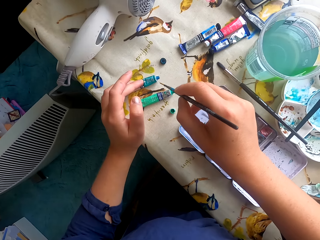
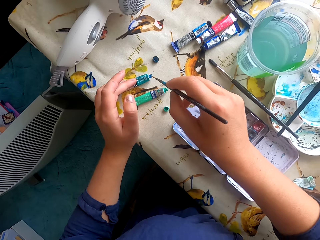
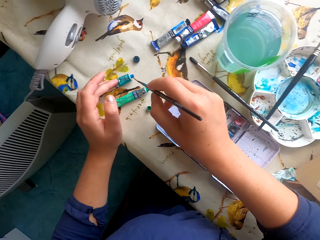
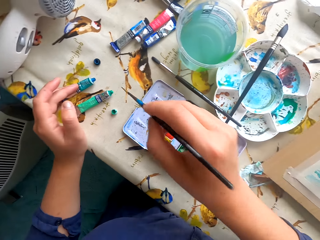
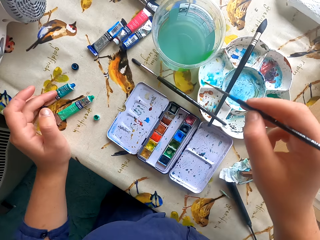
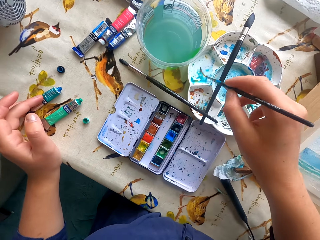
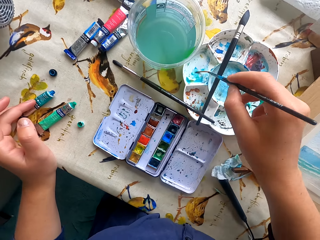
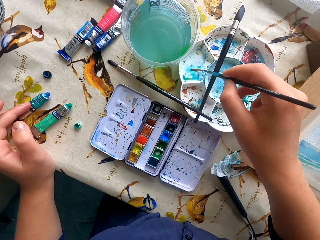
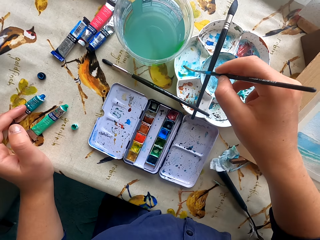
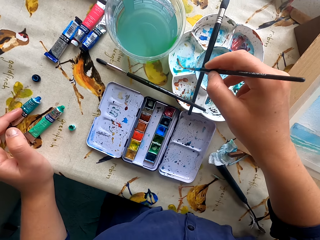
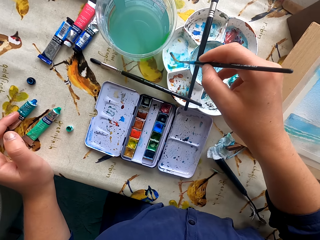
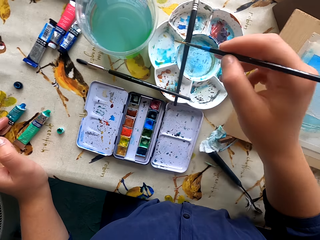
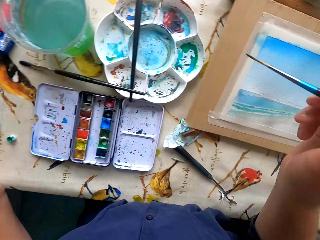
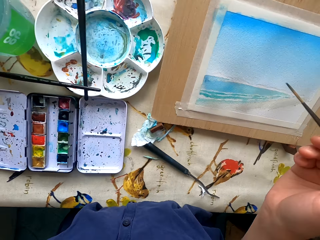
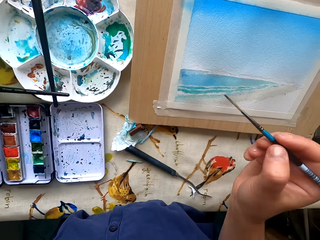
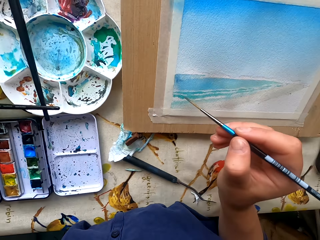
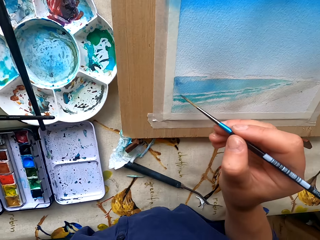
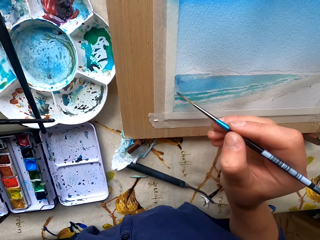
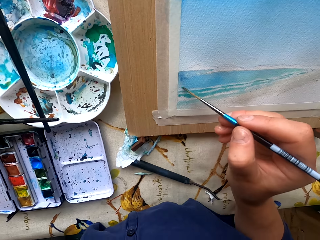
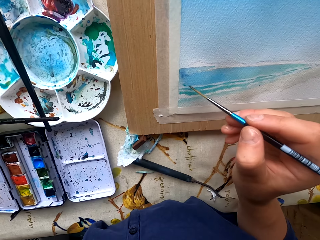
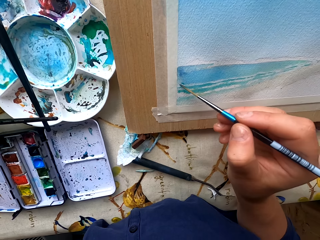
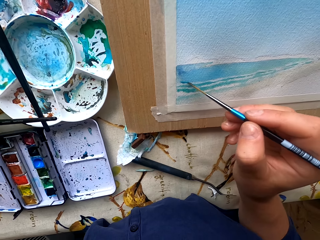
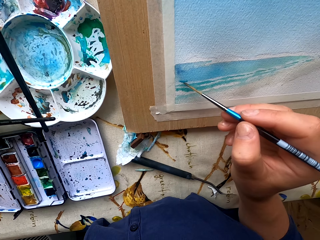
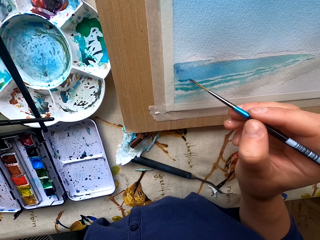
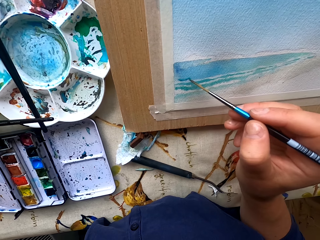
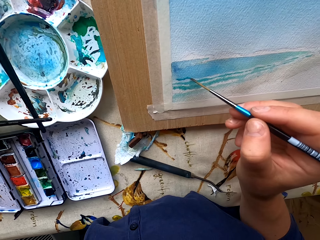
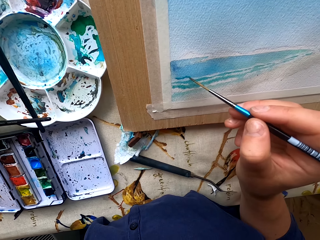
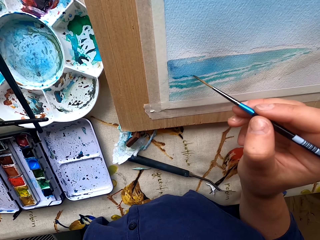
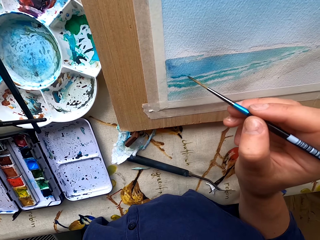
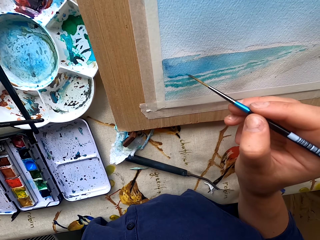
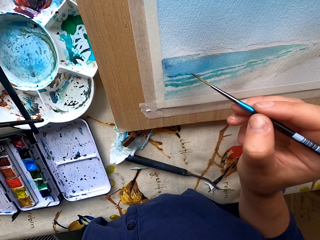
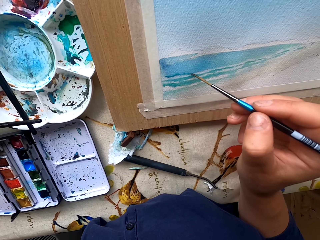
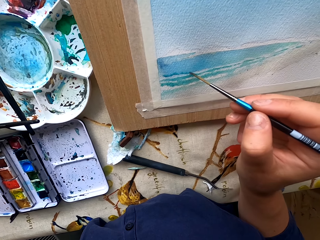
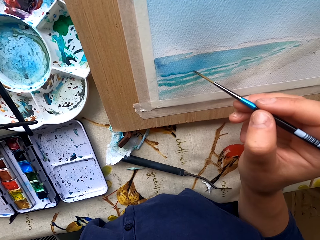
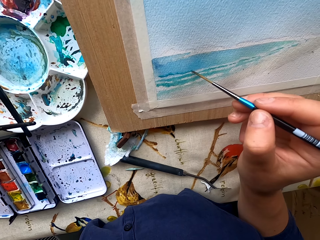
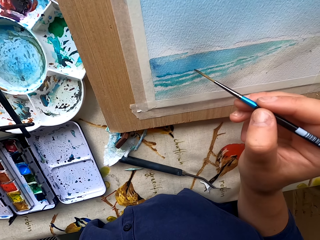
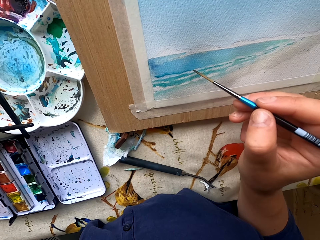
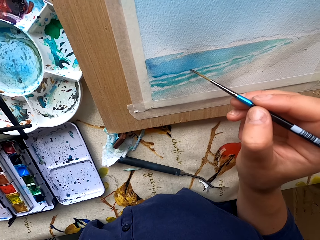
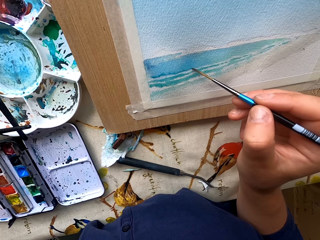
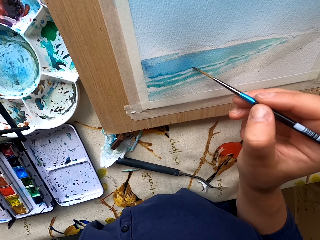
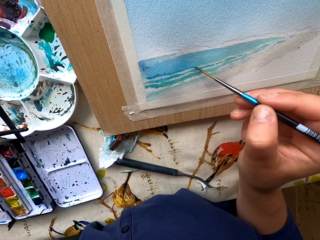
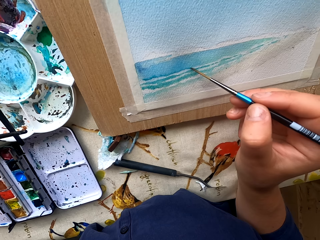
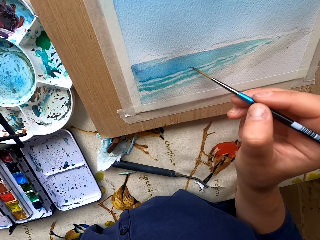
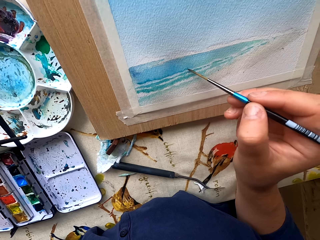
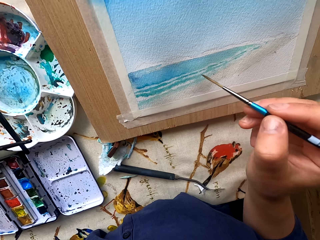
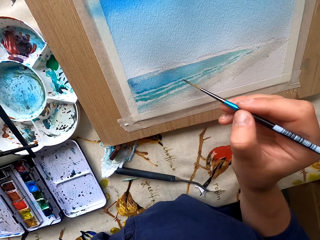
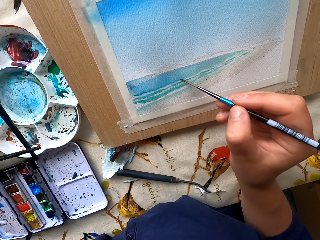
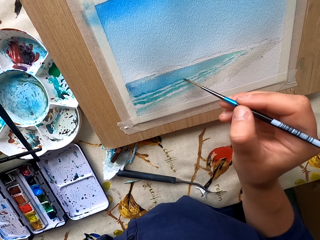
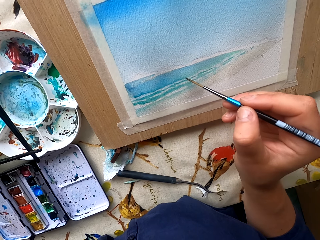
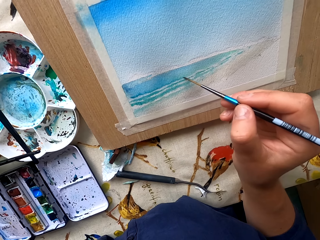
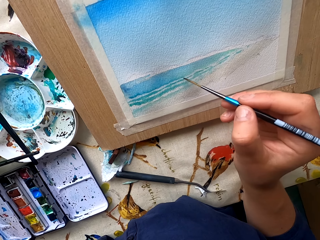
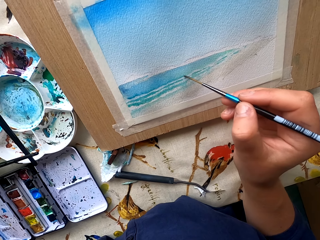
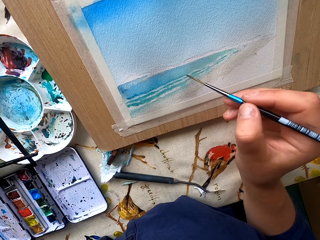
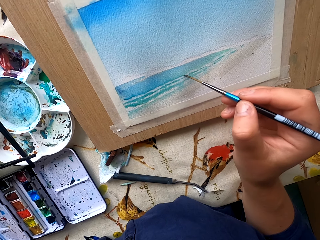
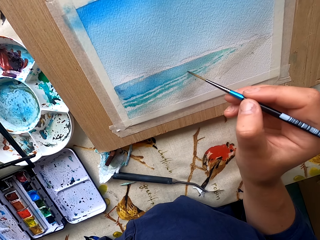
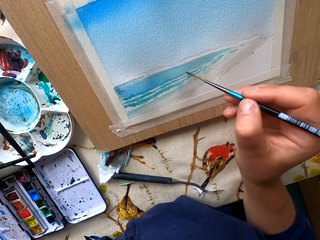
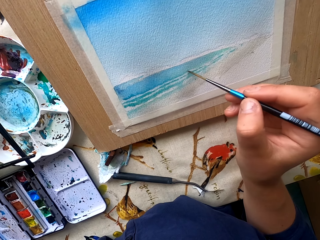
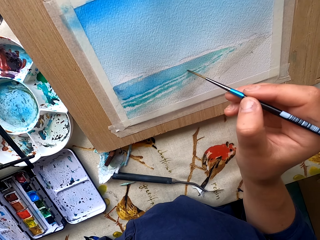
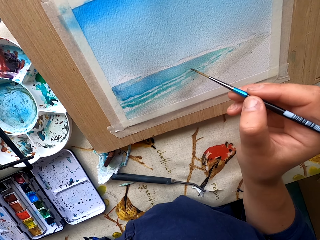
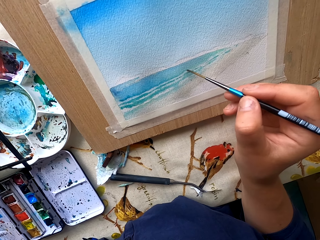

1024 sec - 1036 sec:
The camera wearer touches the paint. They dip the paintbrush in the water paint. They remove excess paint. They paint the drawing paper.

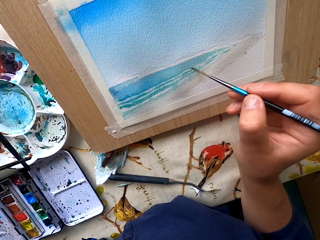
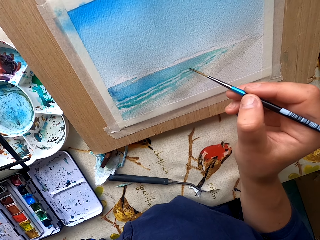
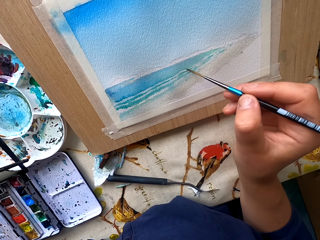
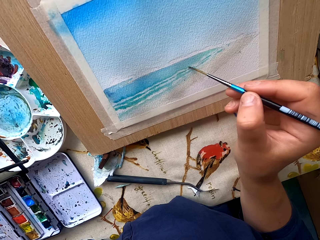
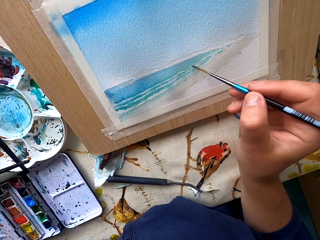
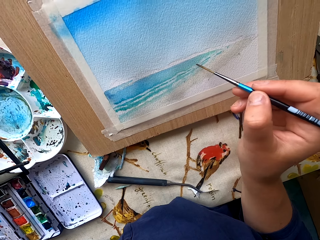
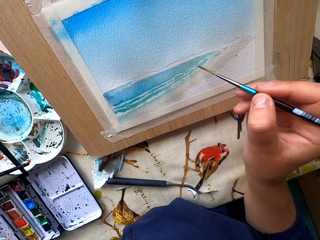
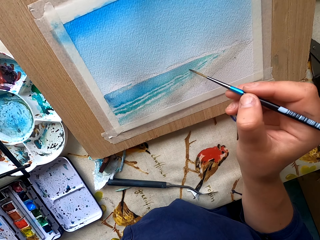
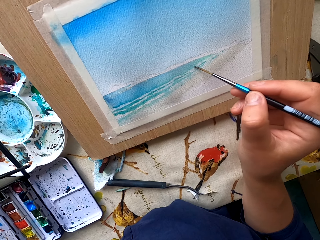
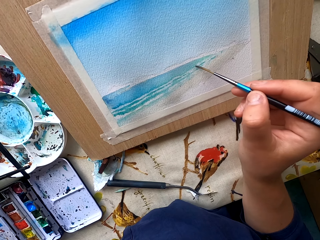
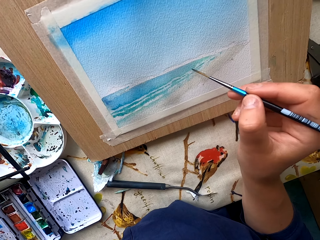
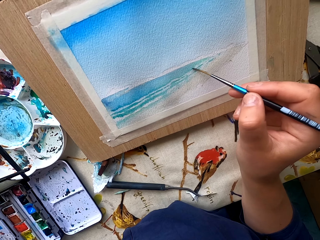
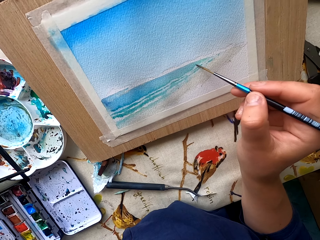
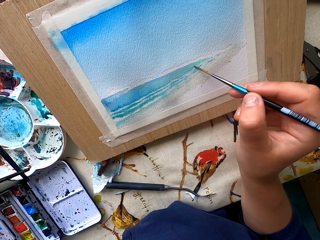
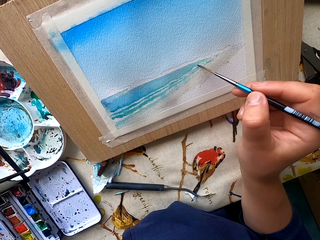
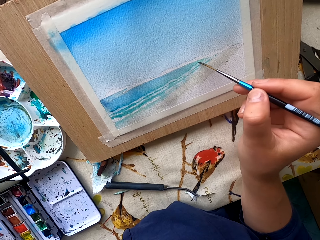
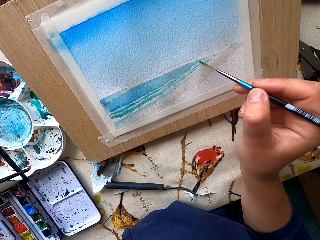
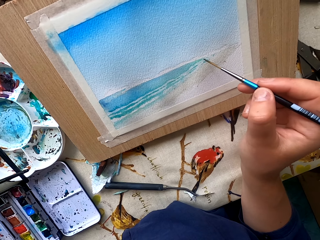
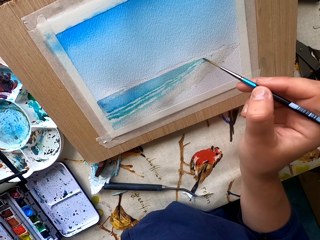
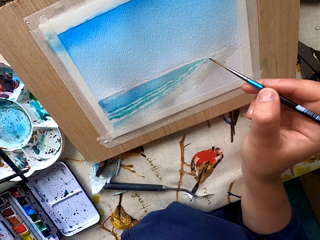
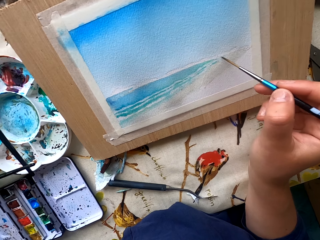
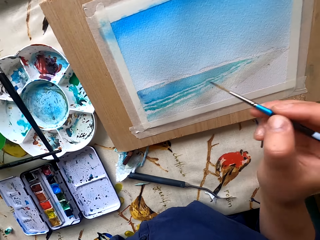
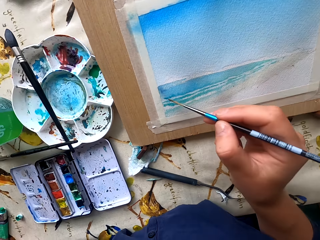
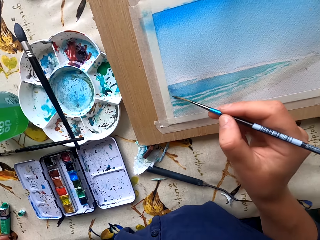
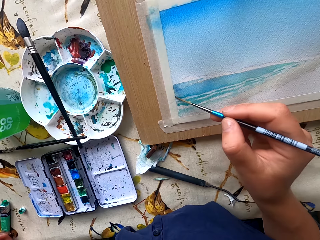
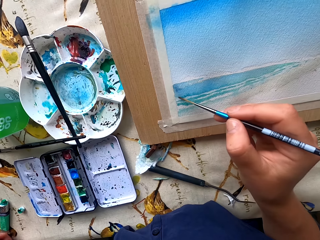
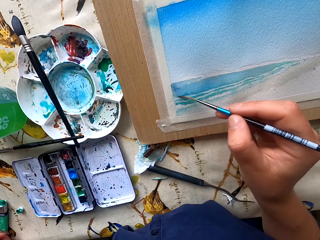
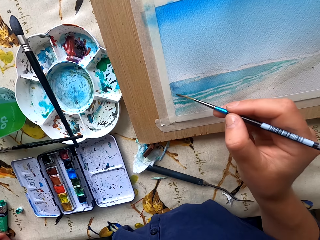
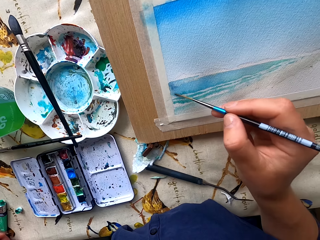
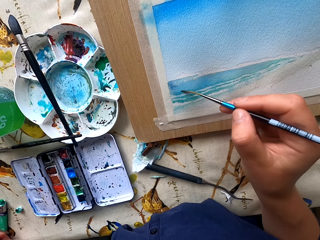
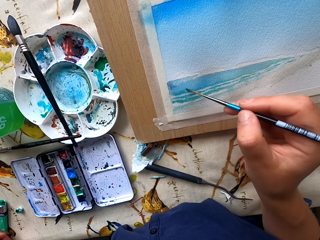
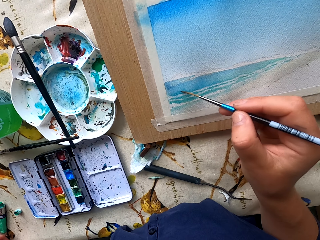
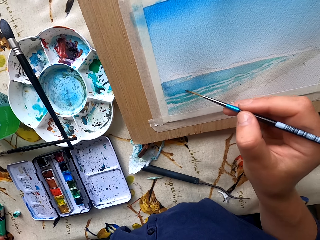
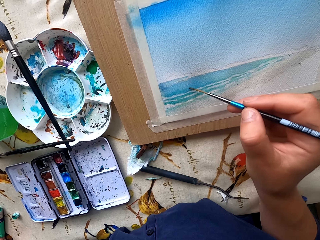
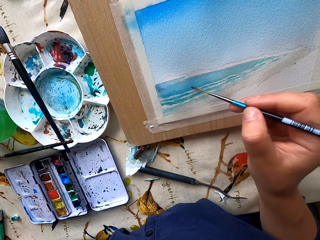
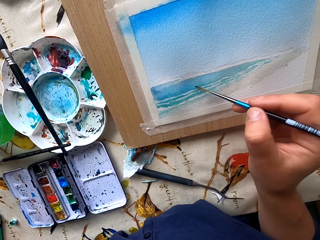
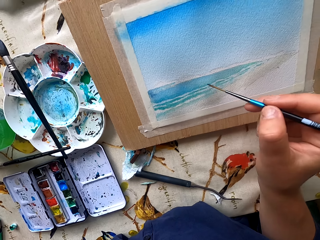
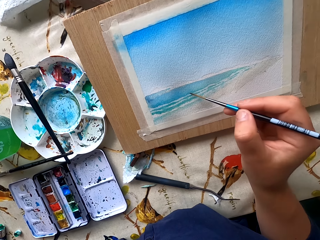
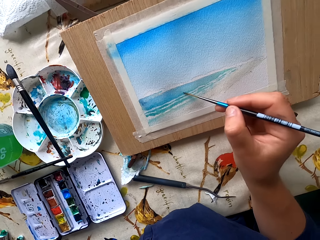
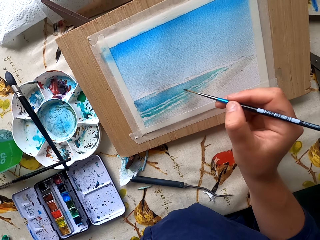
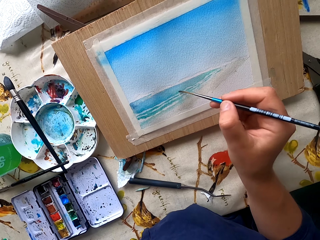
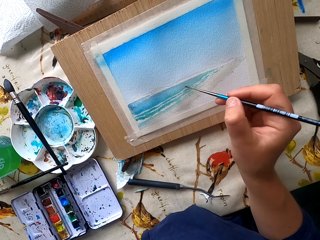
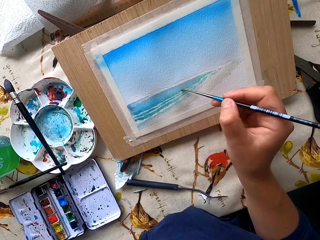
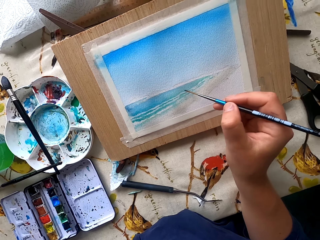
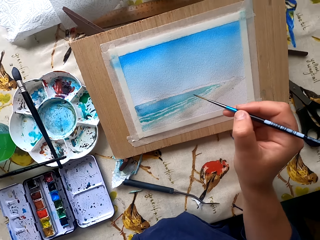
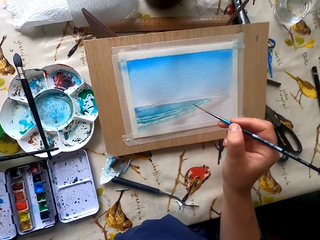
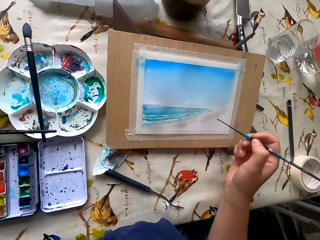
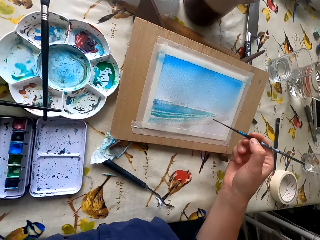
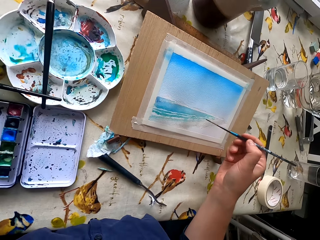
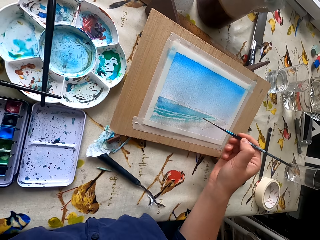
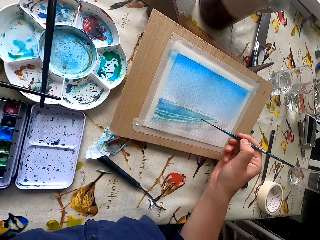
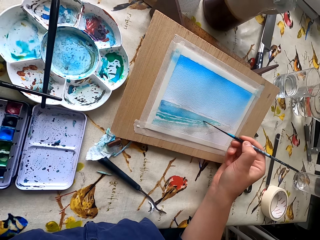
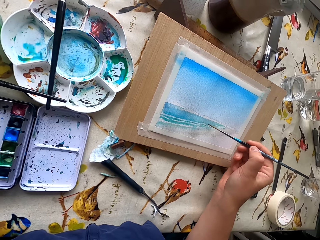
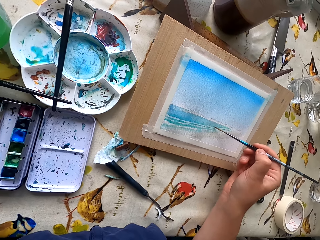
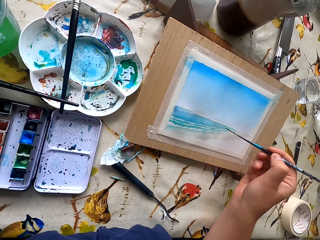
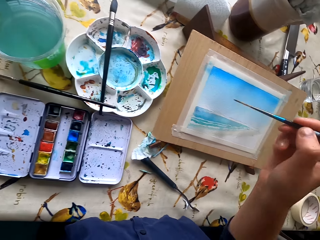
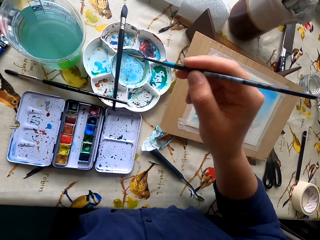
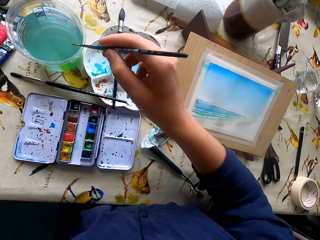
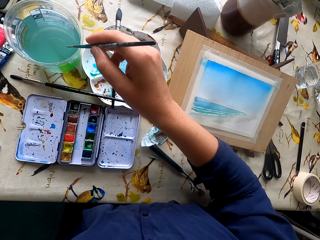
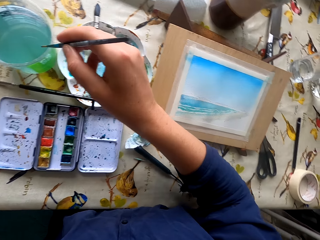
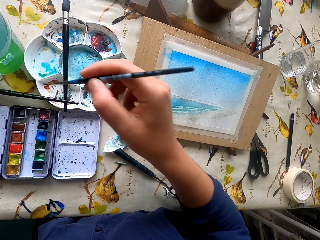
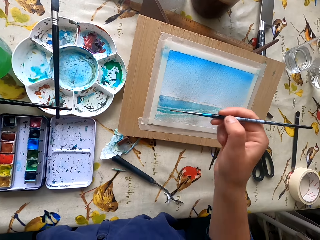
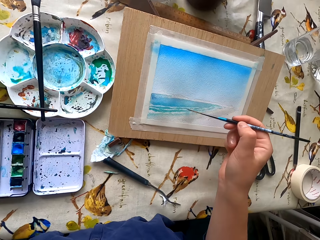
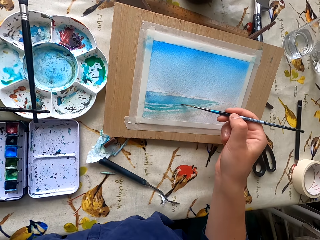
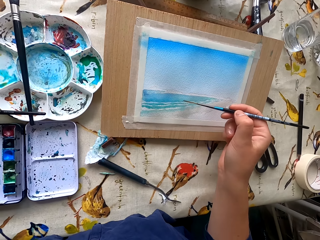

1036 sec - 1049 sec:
The camera wearer dips the paintbrush in water.
